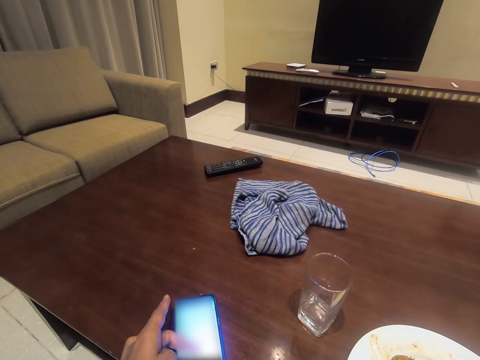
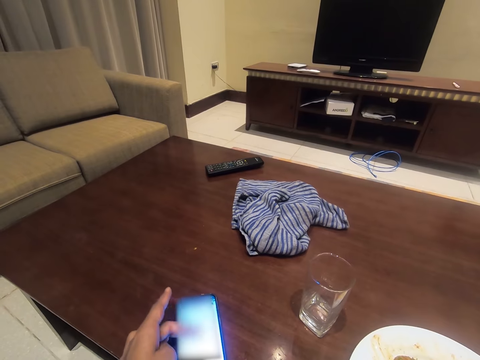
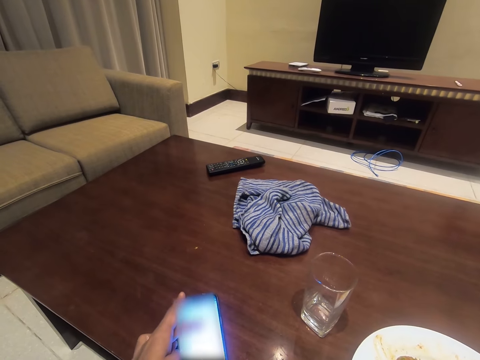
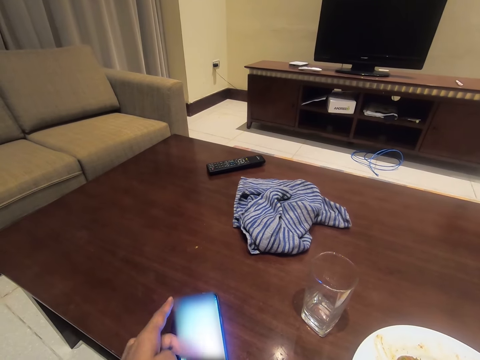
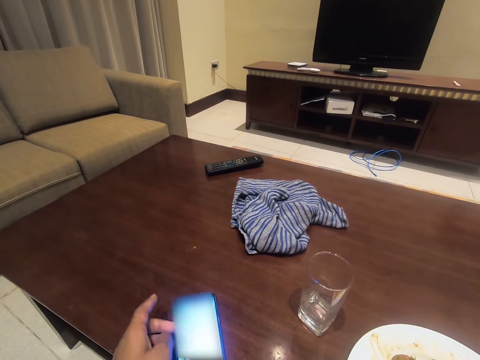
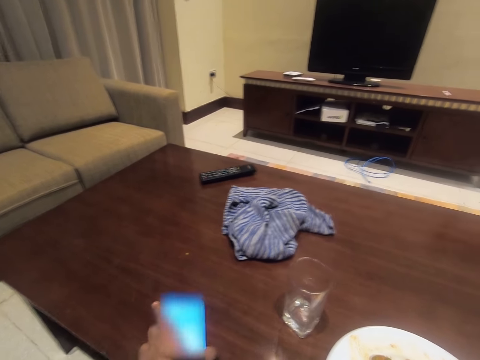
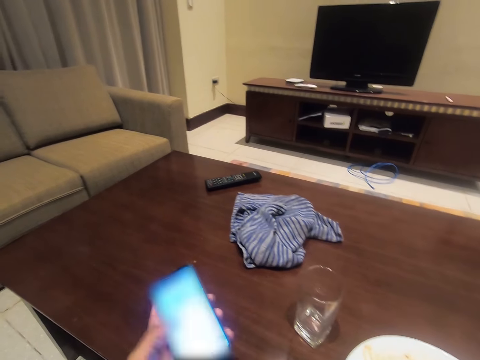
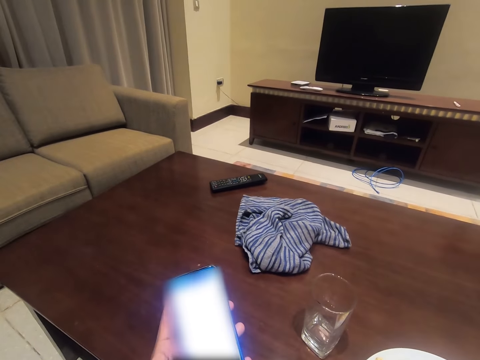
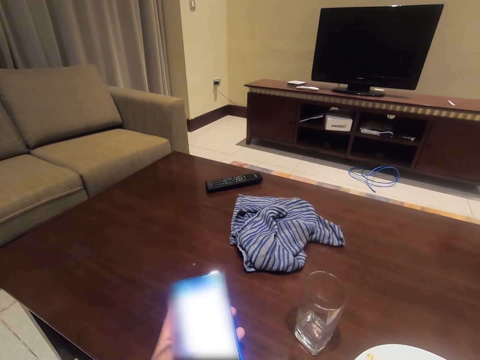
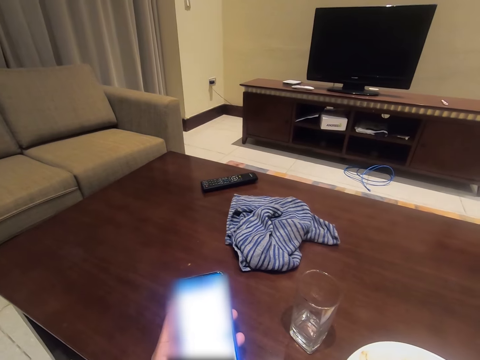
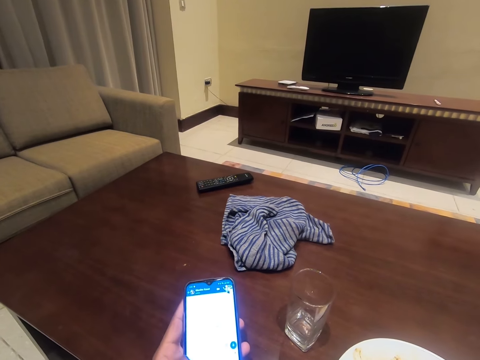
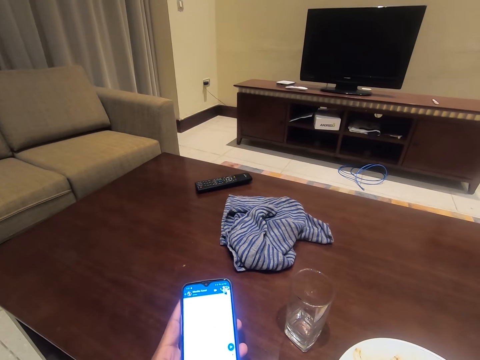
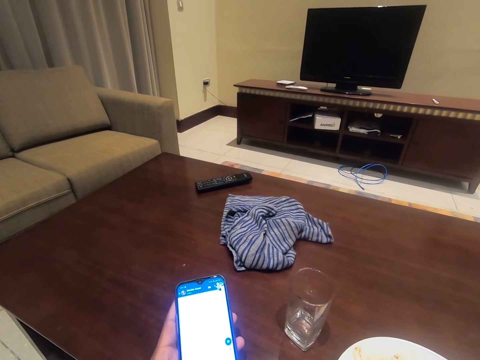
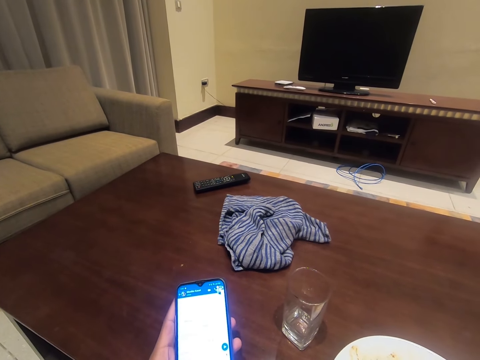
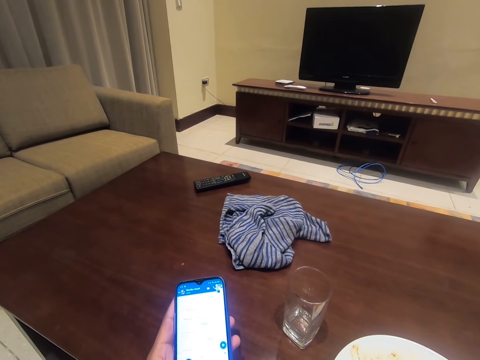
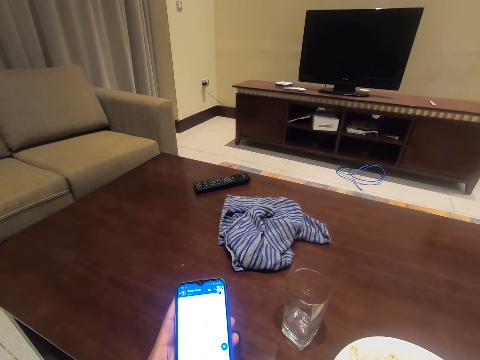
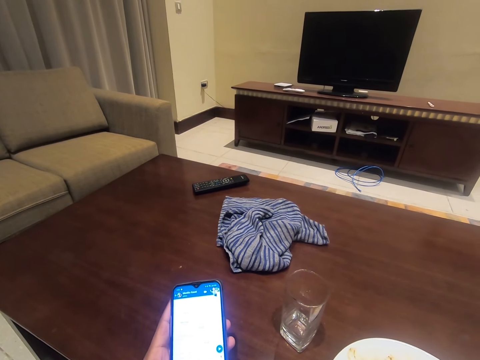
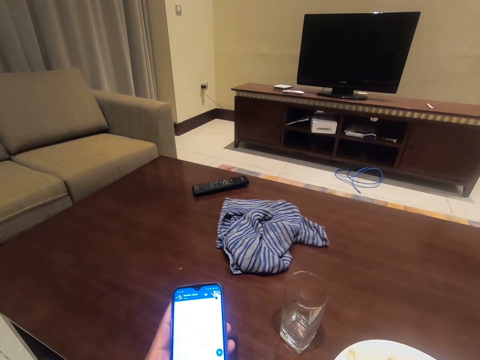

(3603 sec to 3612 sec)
The camera wearer picks up a phone. They operate the cellphone.

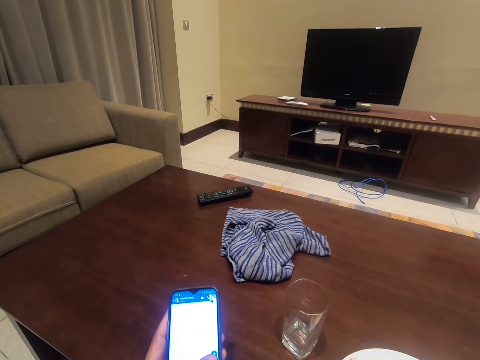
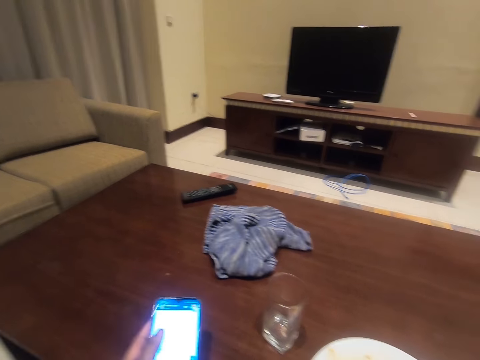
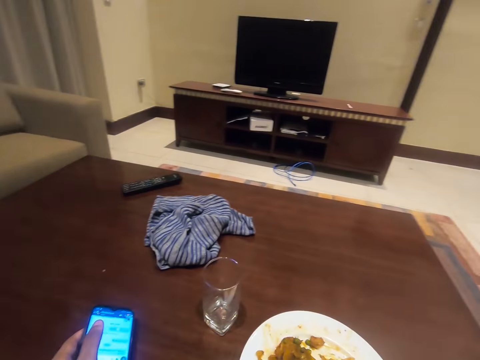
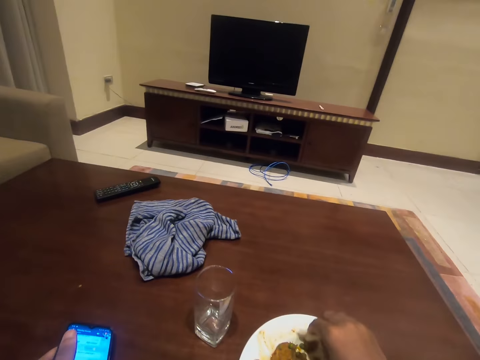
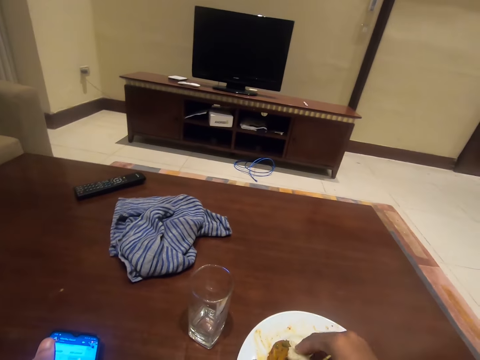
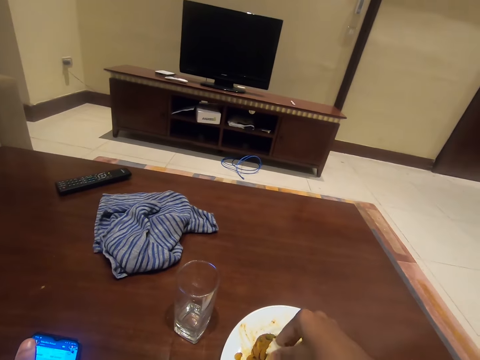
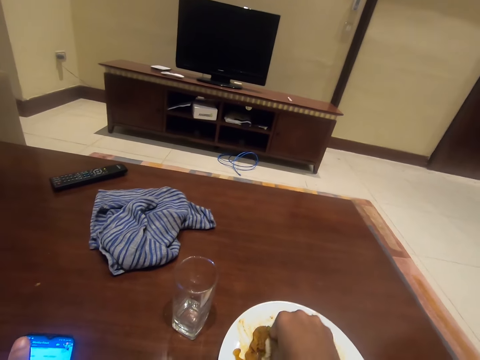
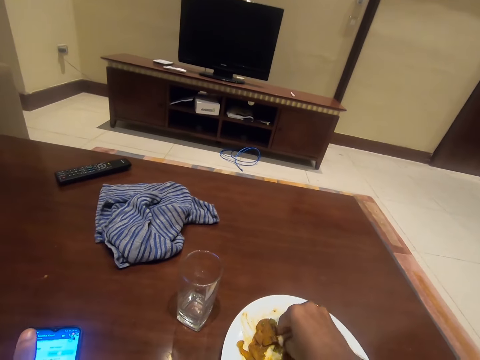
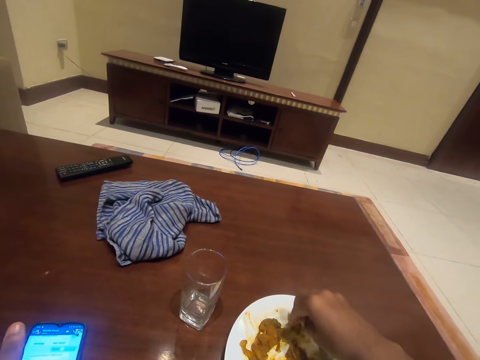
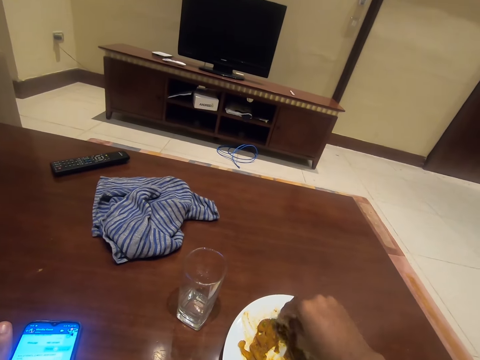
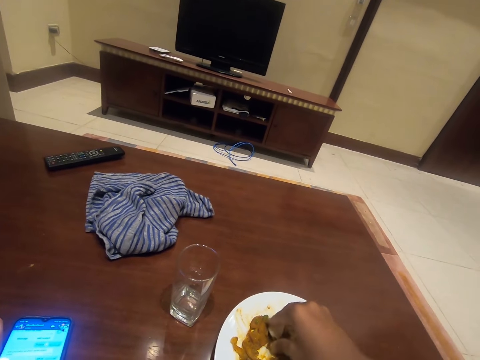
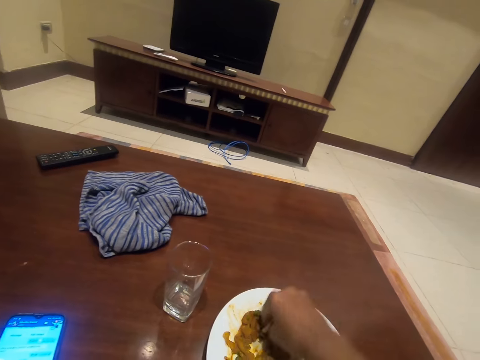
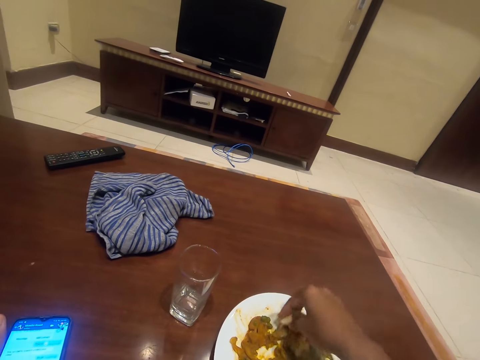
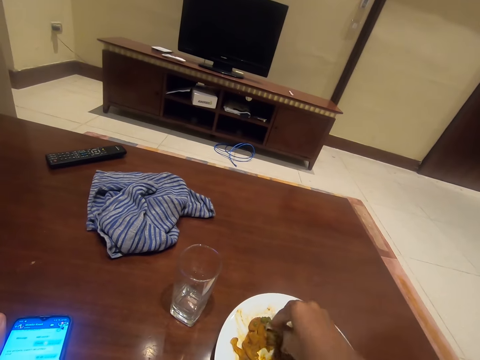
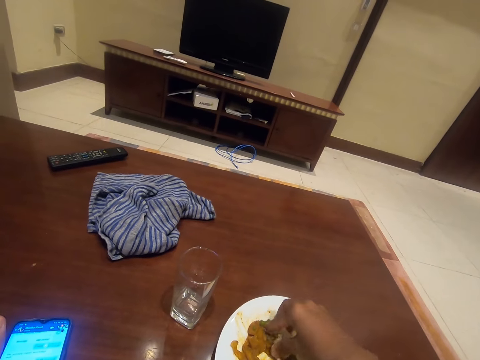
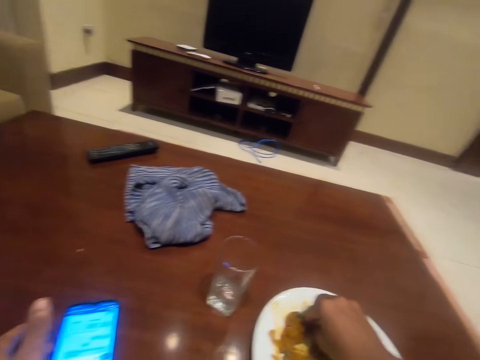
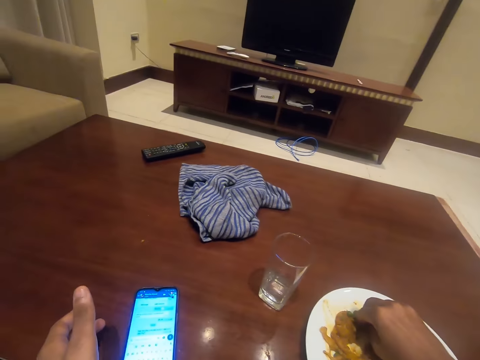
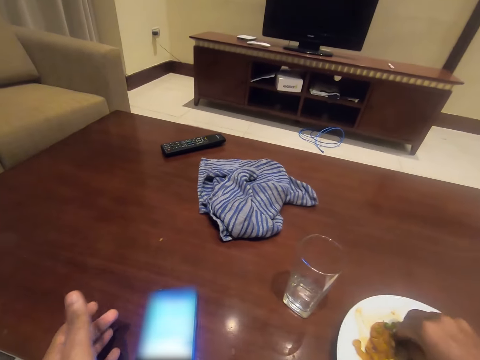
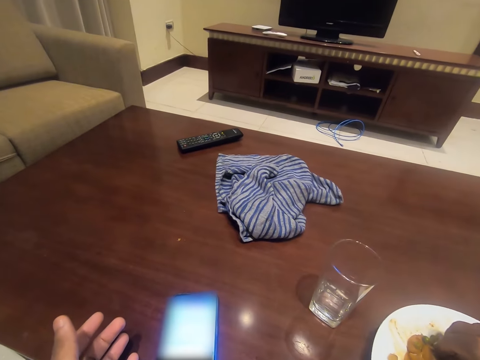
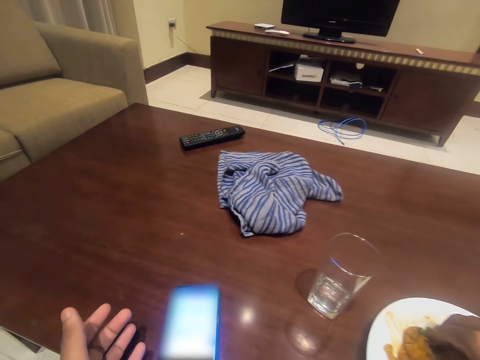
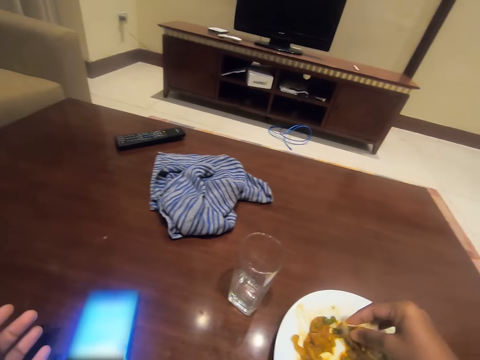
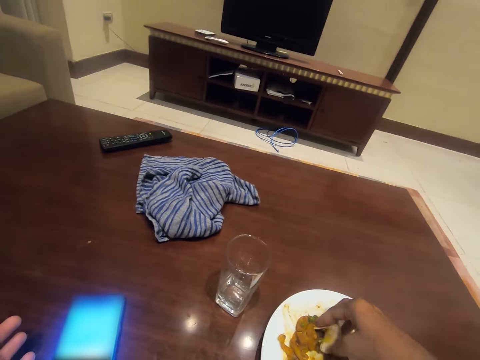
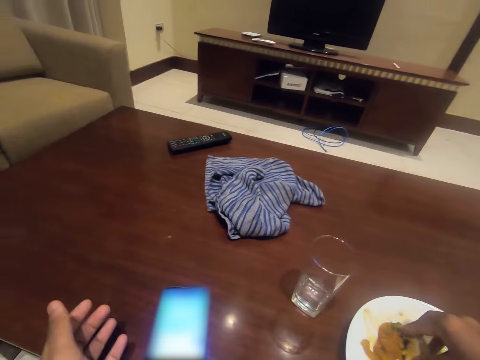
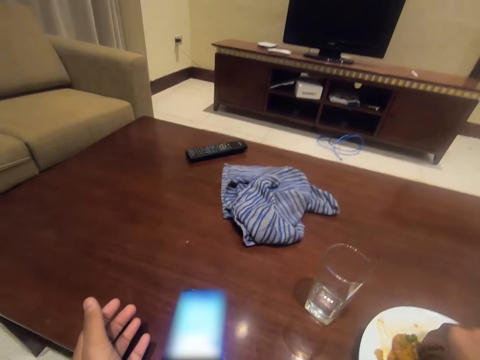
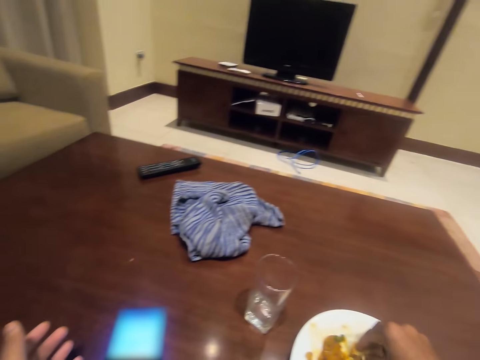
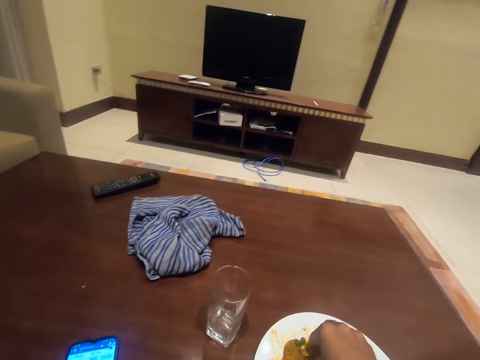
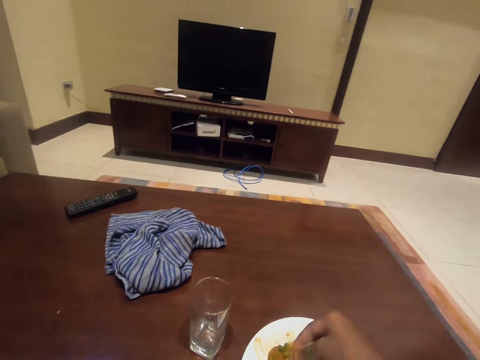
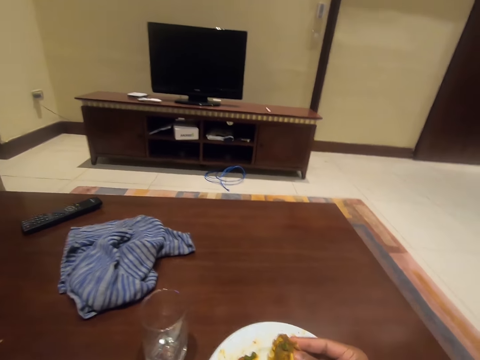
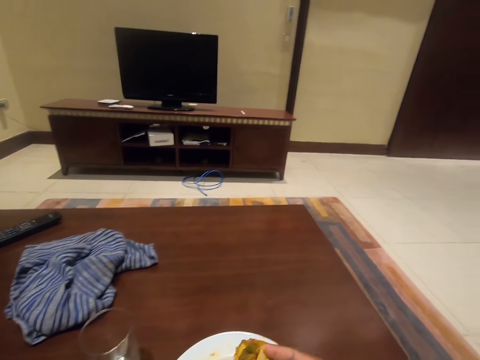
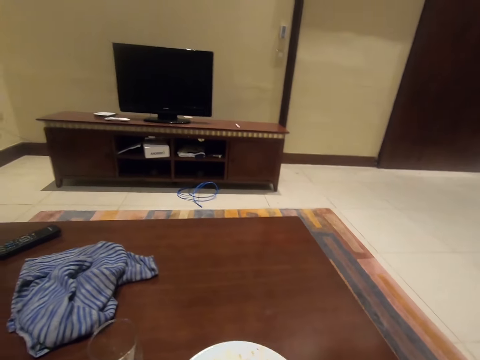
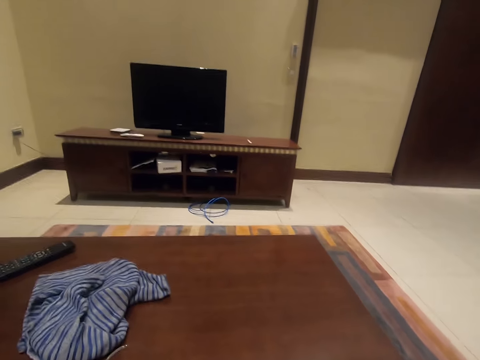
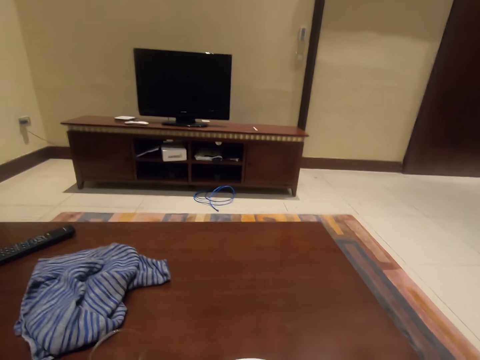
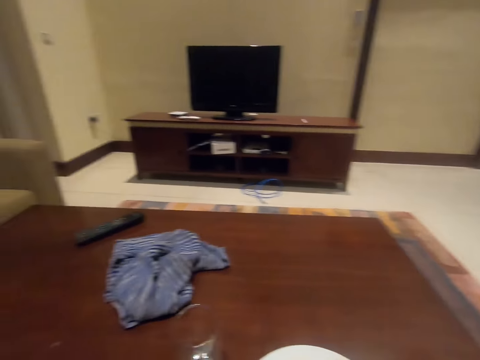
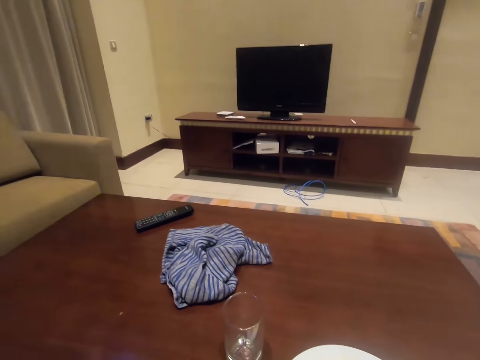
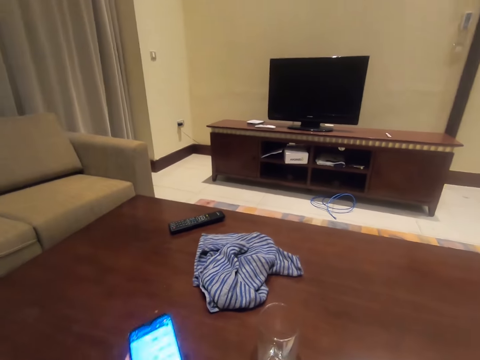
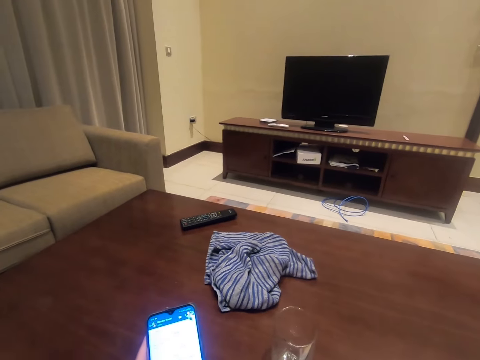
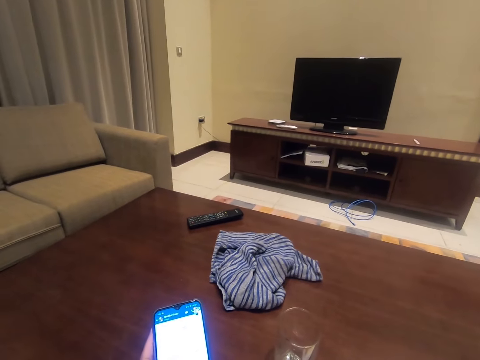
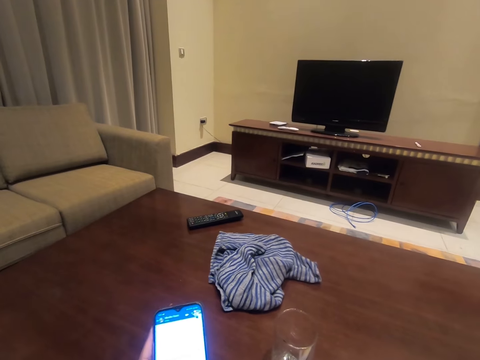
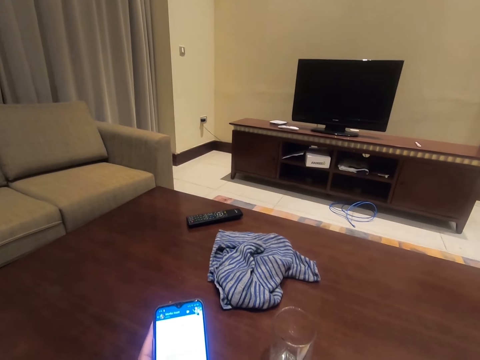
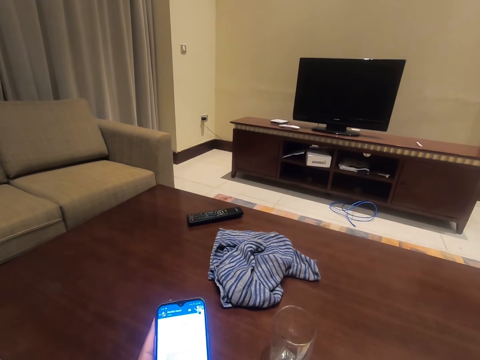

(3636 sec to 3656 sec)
The camera wearer eats food. They touch the food on the plate. They place the phone on the table. They look at the phone. They pick food from the plate. They eat the food. They pick up the phone from the table and operate the phone.
